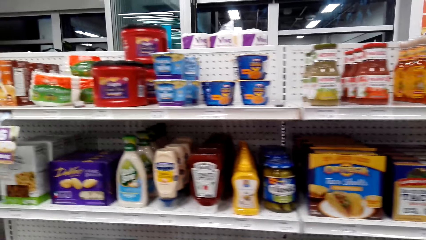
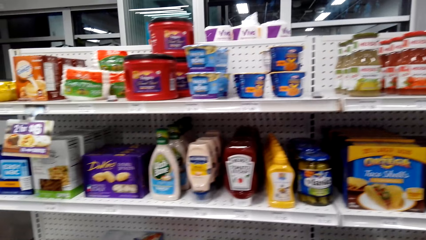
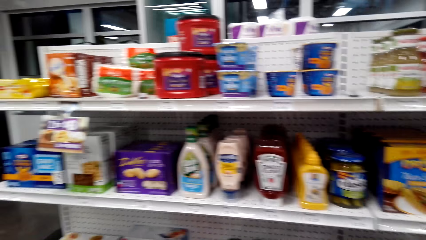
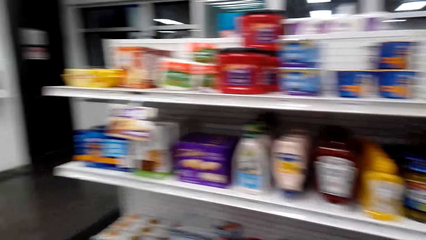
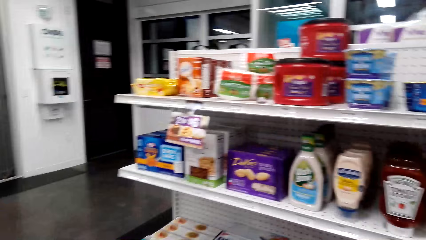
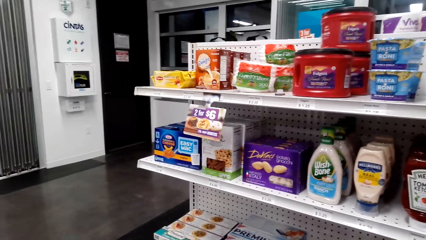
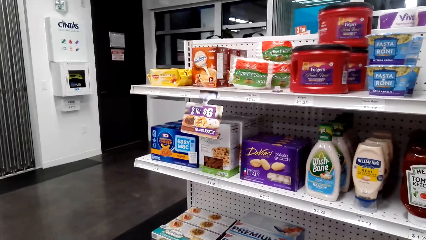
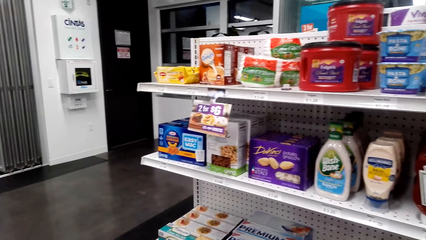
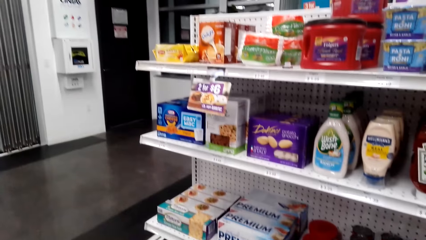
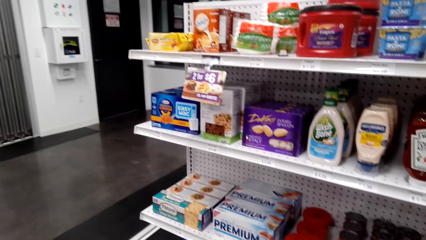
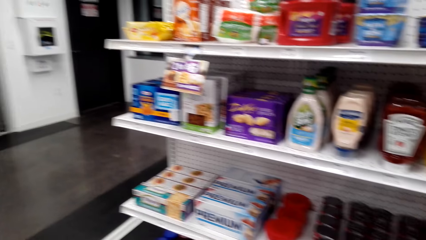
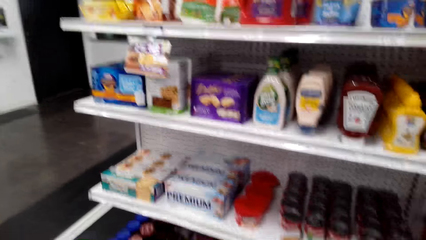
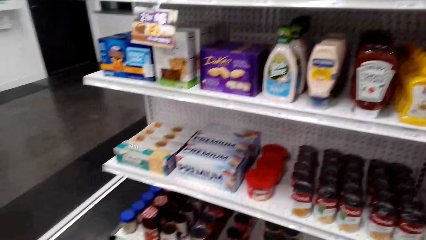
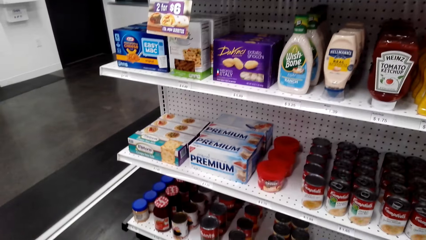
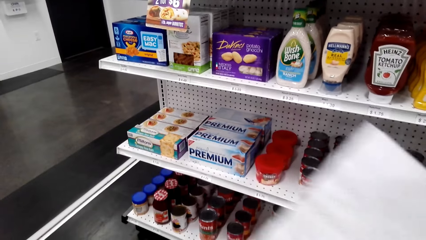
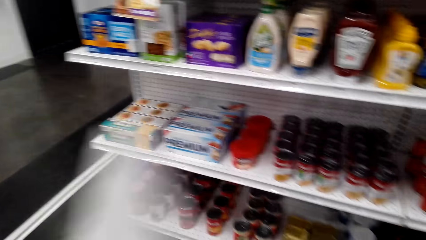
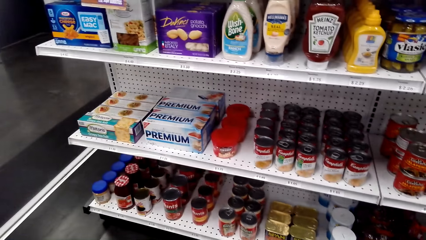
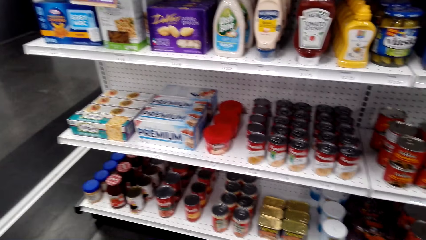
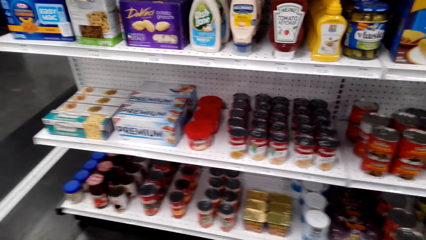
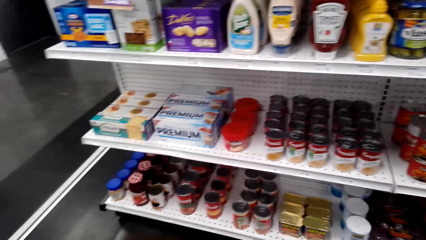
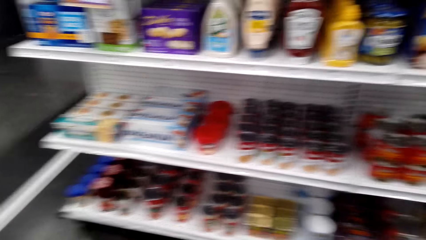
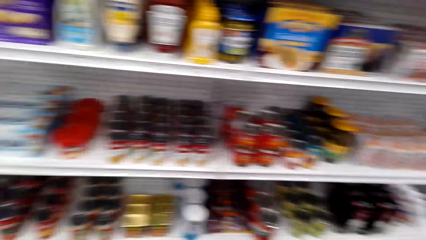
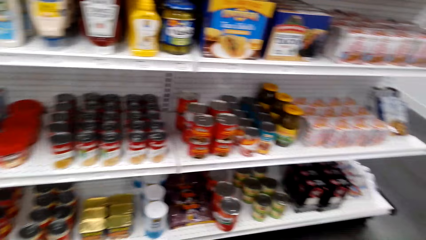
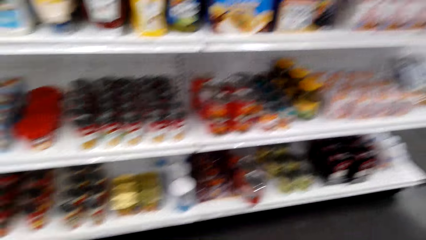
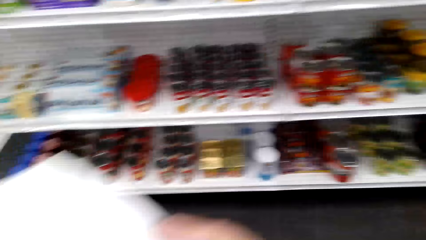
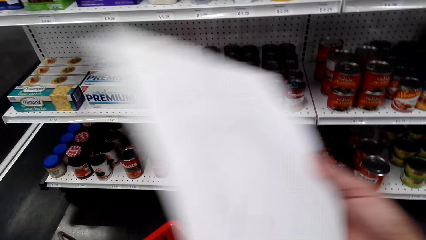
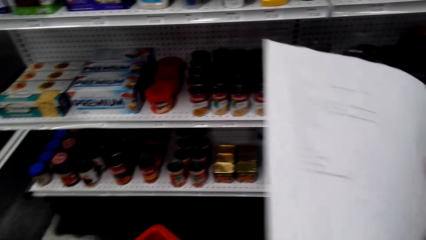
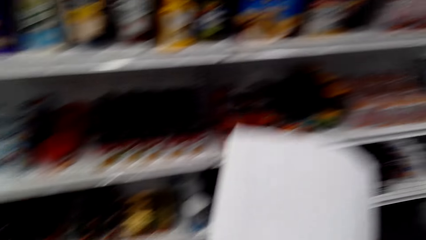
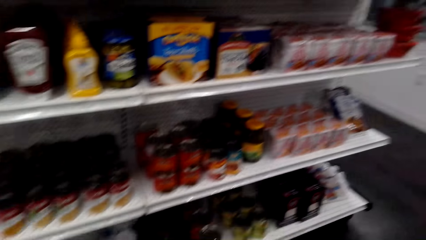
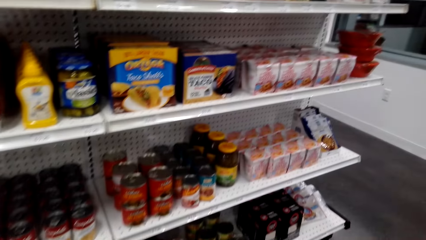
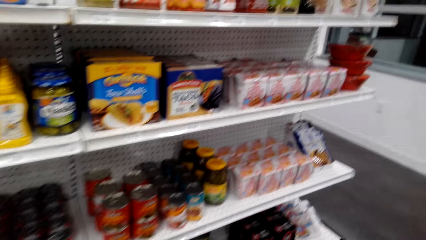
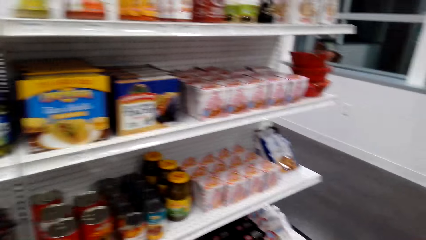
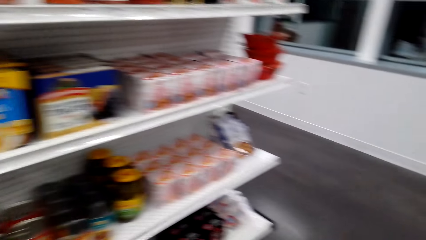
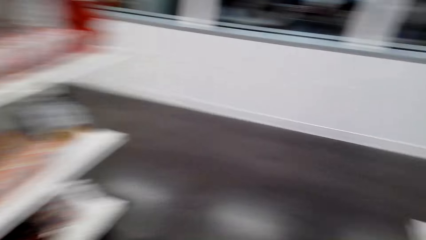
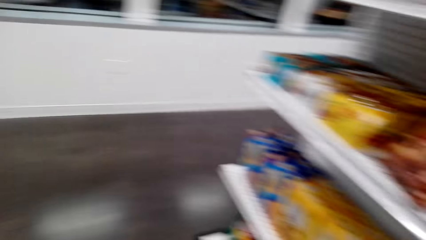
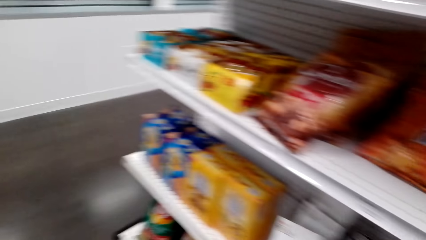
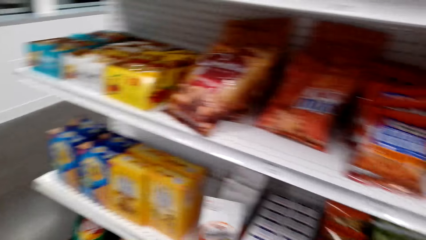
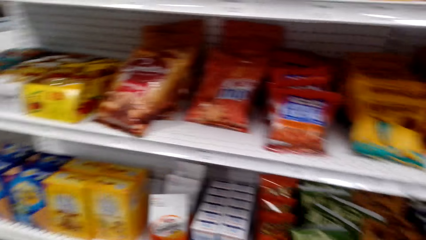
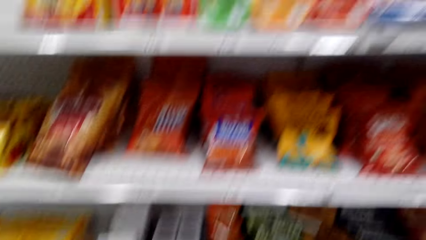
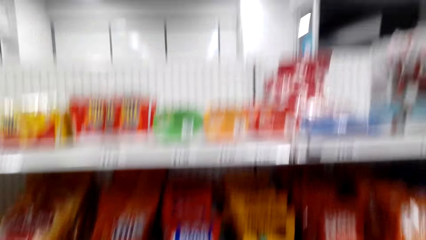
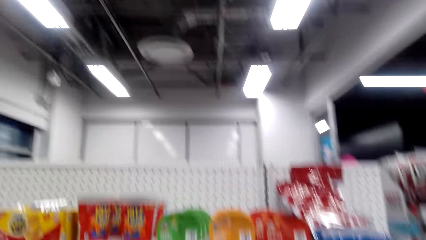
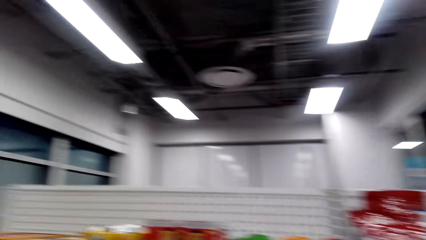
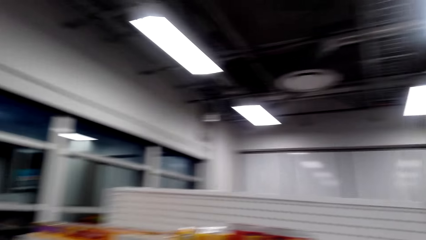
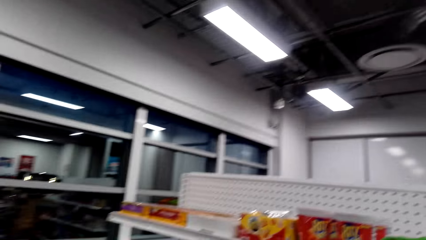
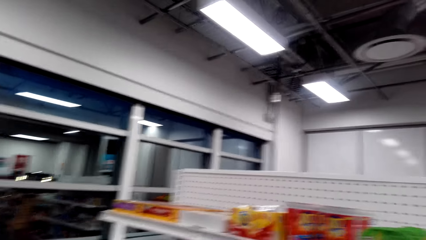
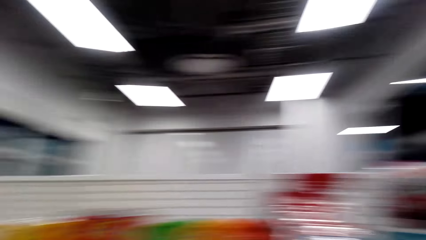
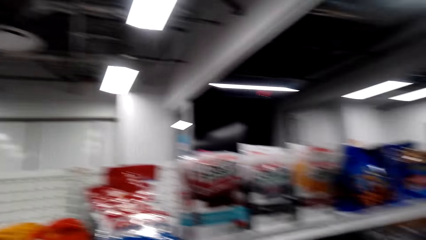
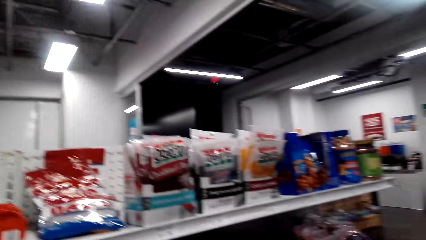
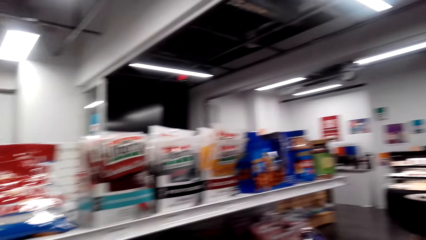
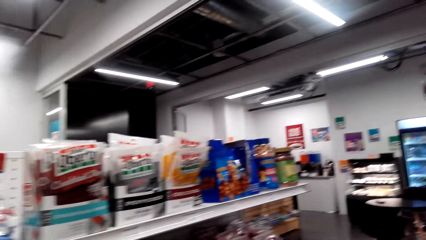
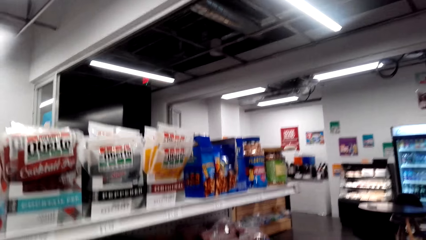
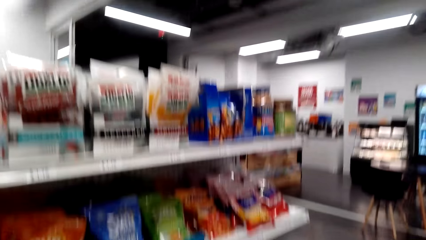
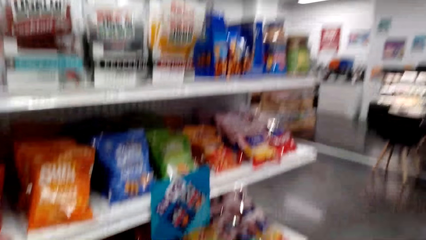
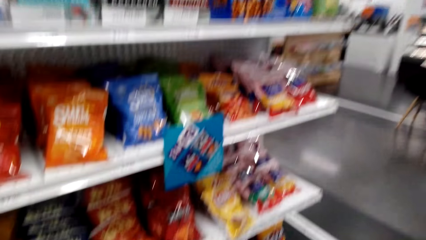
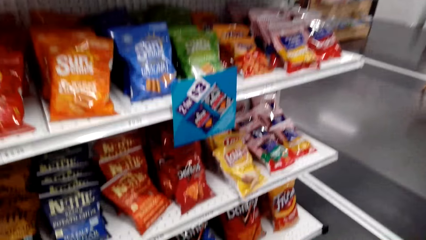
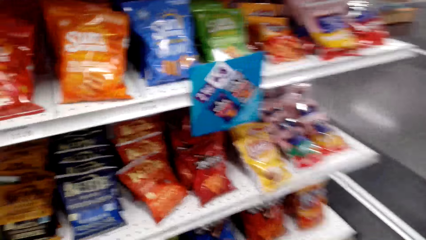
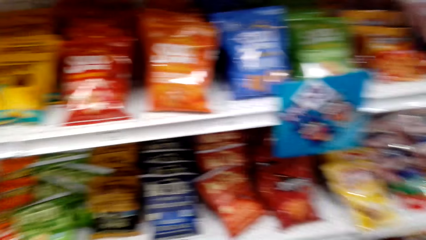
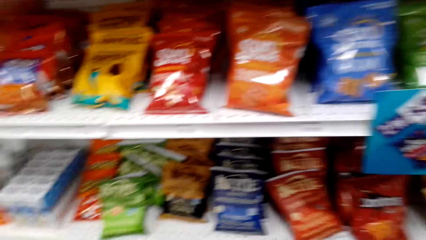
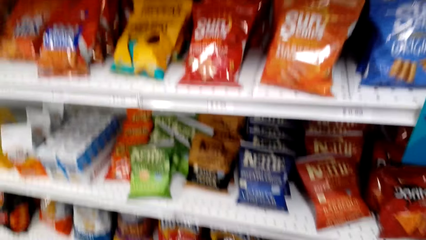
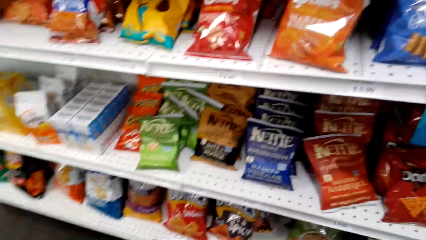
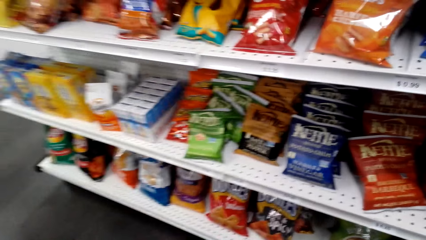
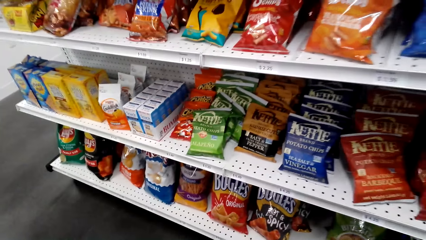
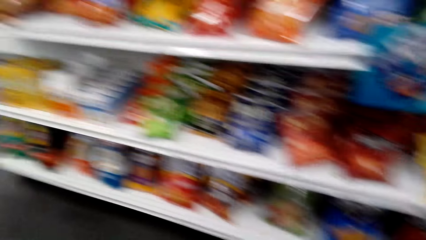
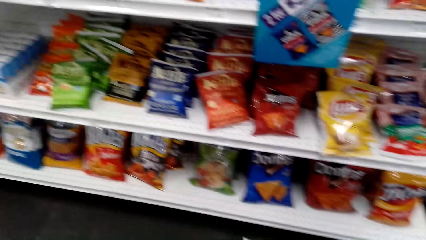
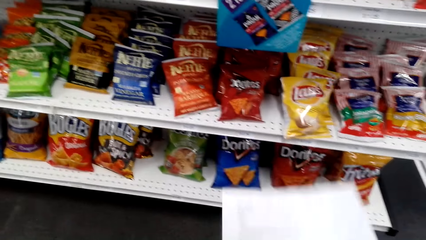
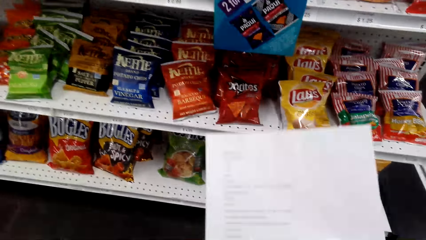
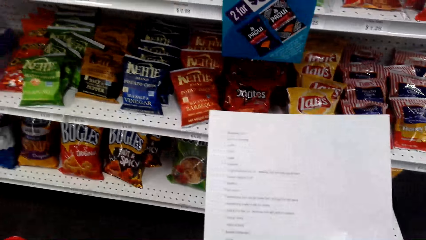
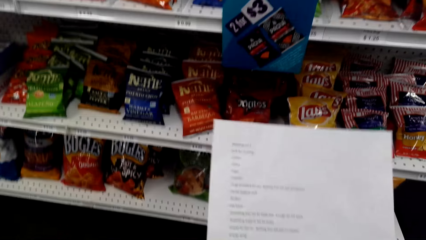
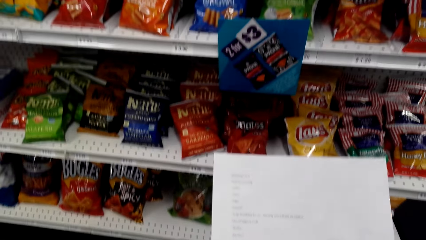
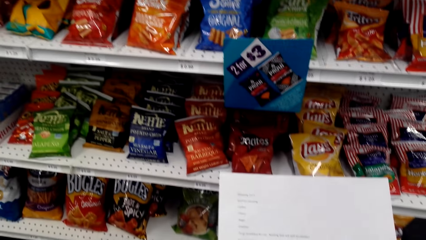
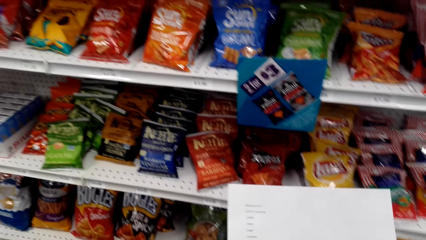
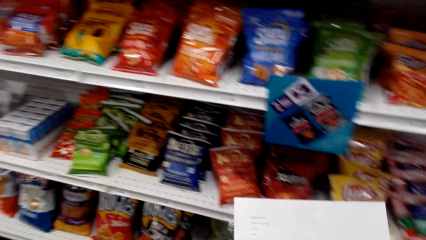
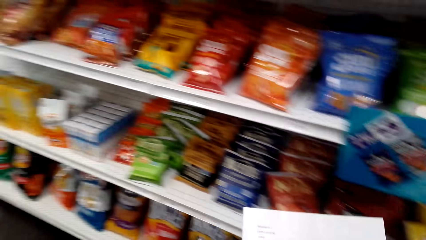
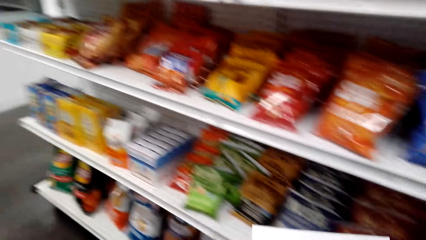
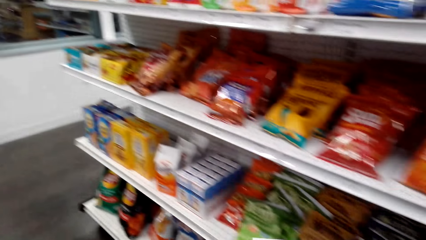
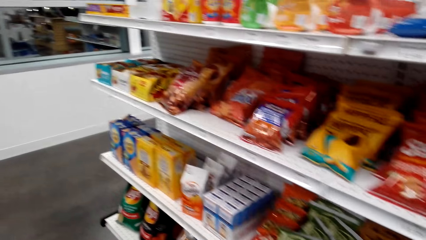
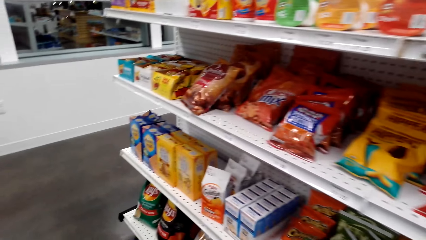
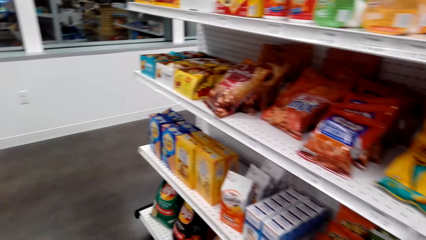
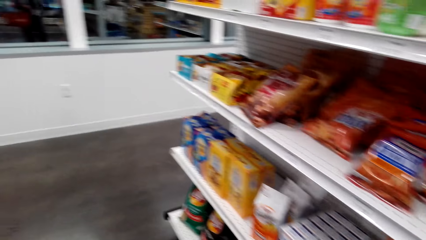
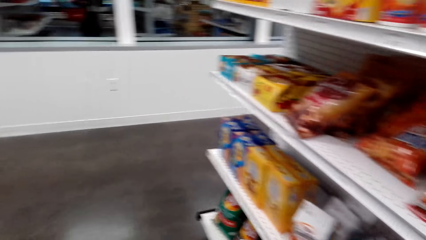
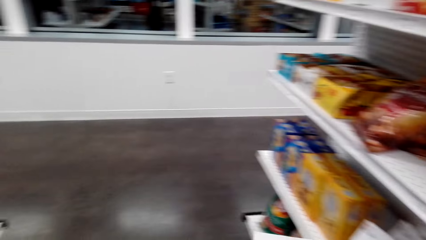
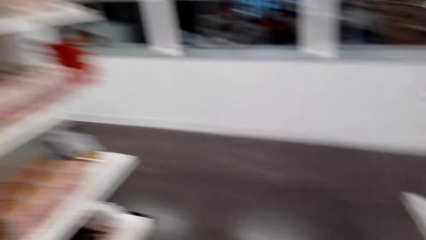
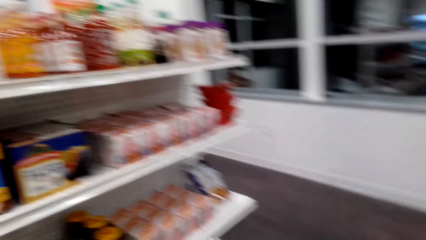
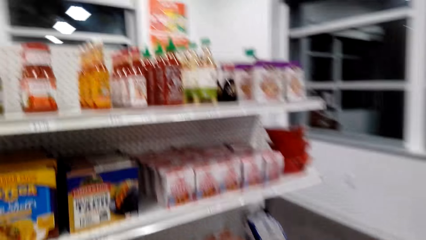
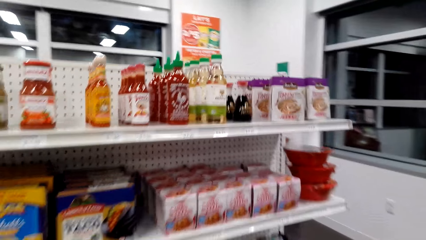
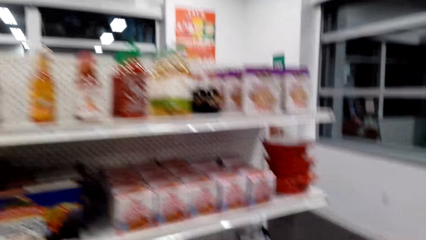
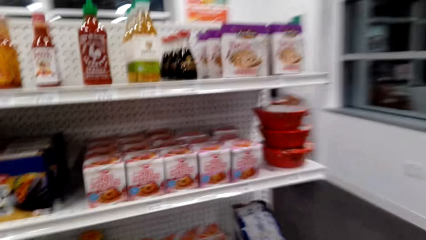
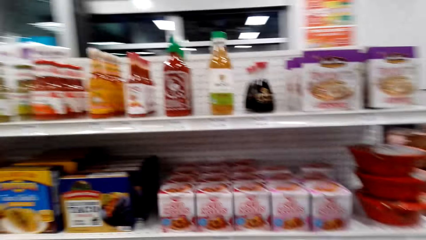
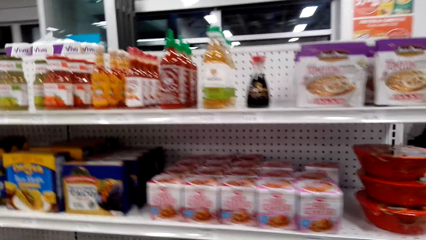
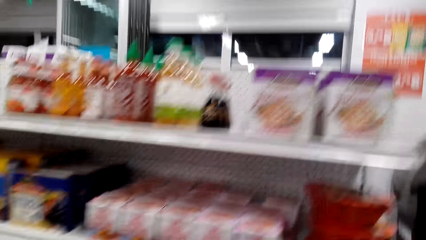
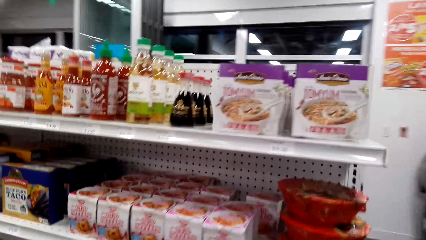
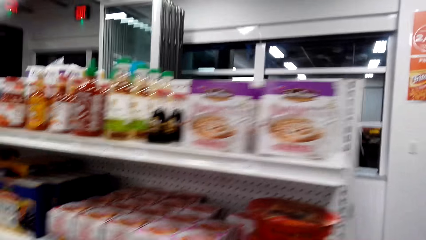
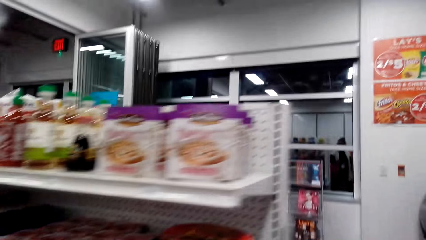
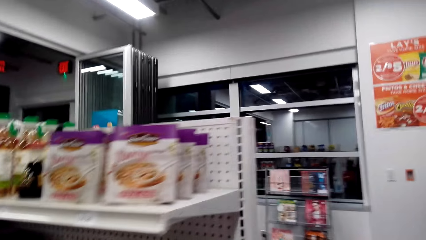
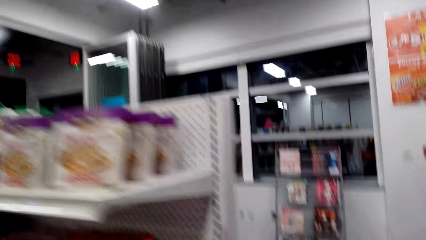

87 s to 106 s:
The camera wearer moves the paper. They look around. They lift the paper. They walk around.
